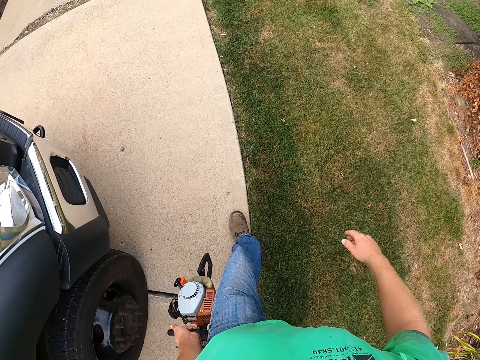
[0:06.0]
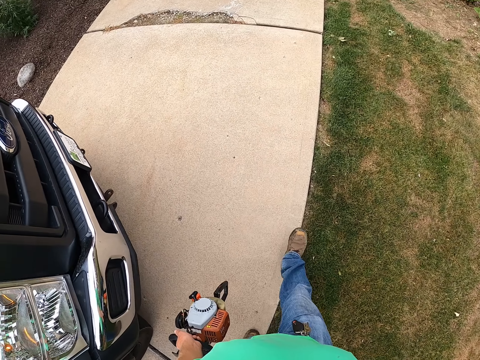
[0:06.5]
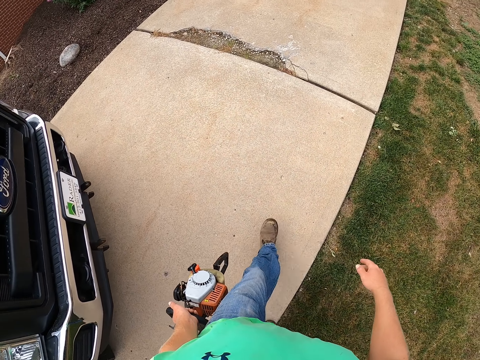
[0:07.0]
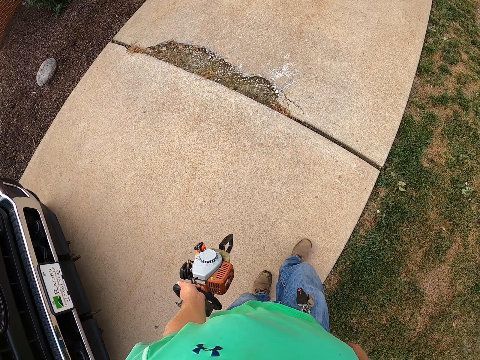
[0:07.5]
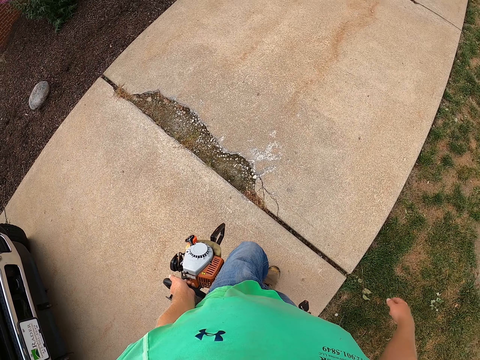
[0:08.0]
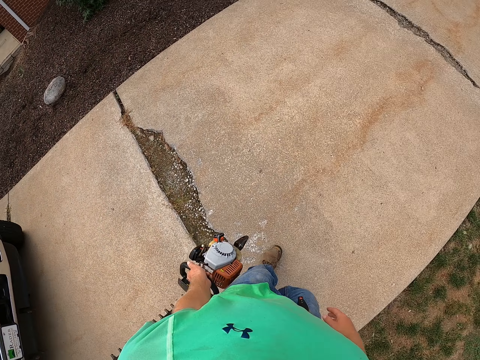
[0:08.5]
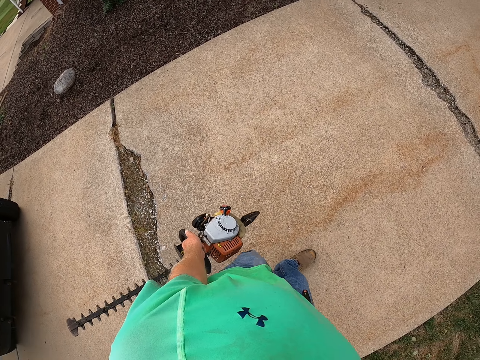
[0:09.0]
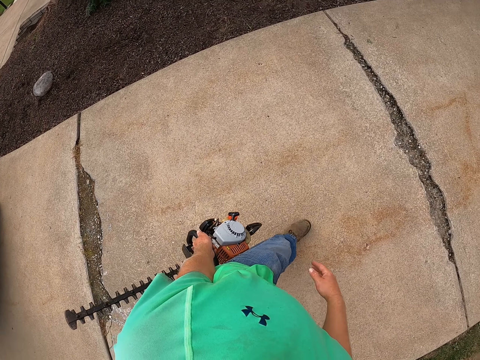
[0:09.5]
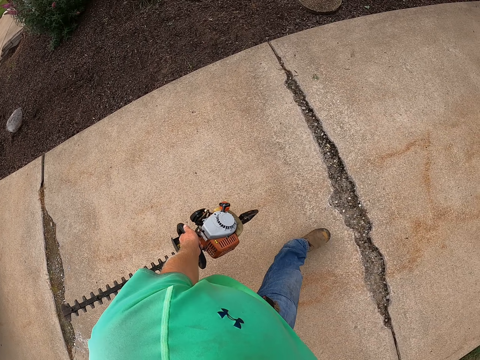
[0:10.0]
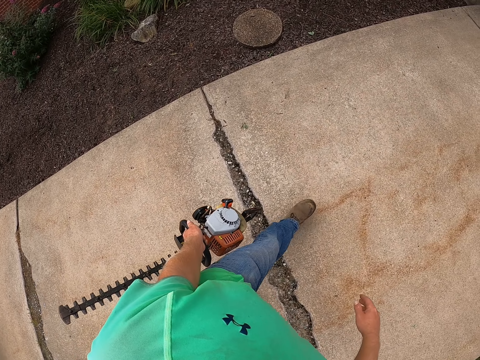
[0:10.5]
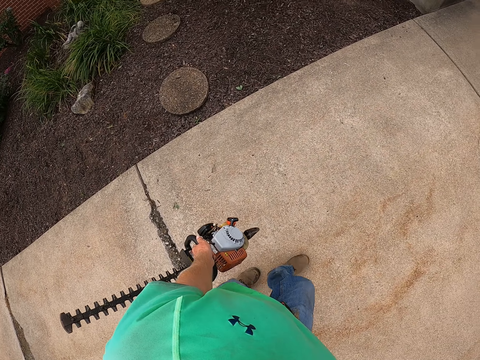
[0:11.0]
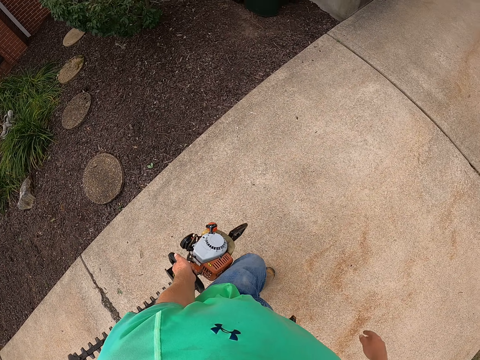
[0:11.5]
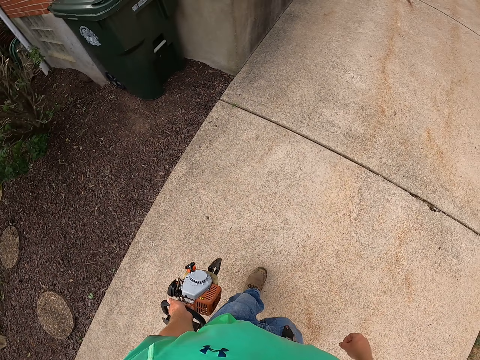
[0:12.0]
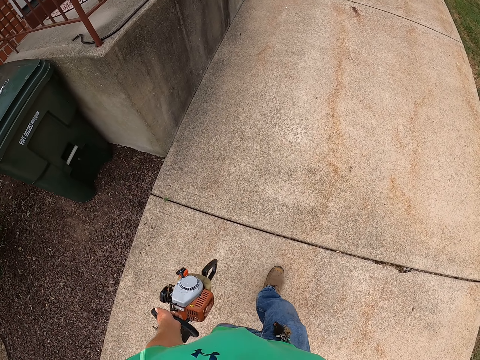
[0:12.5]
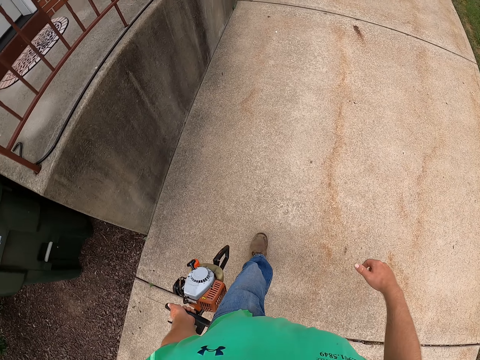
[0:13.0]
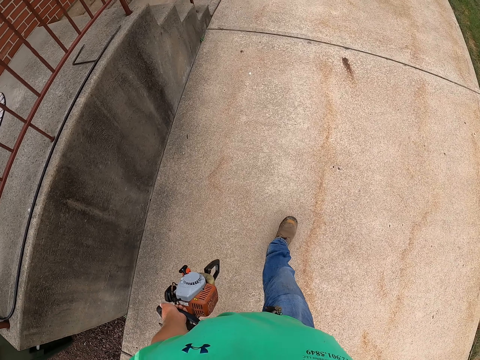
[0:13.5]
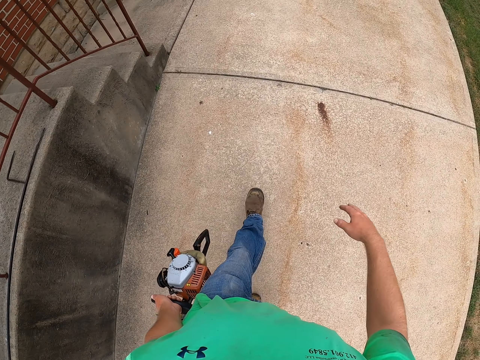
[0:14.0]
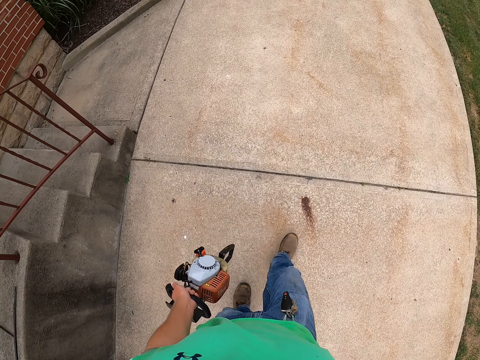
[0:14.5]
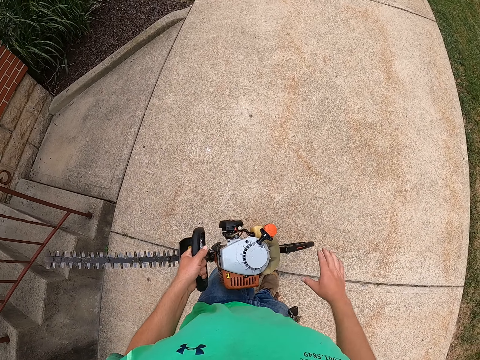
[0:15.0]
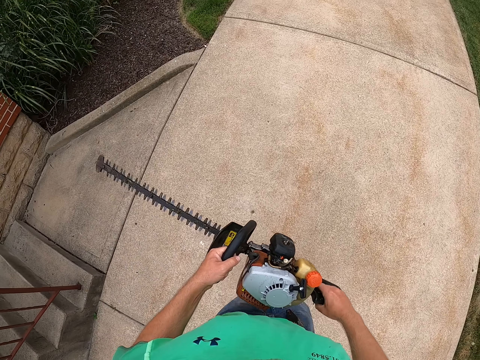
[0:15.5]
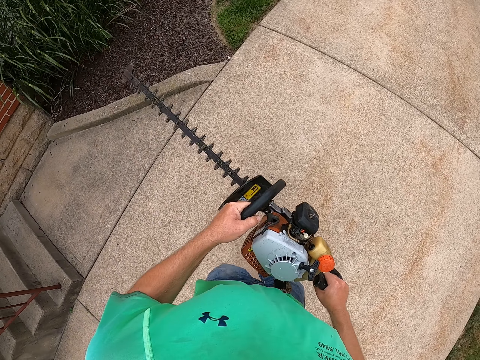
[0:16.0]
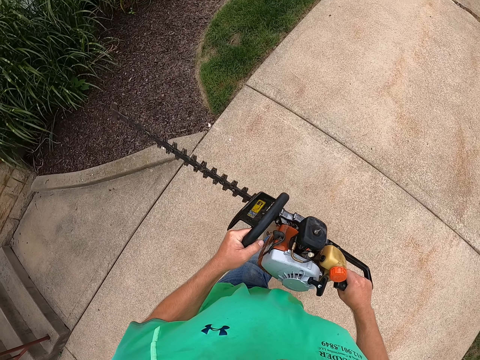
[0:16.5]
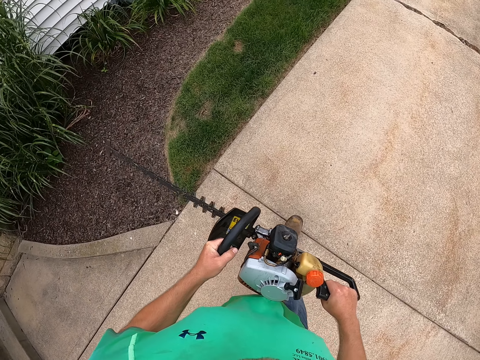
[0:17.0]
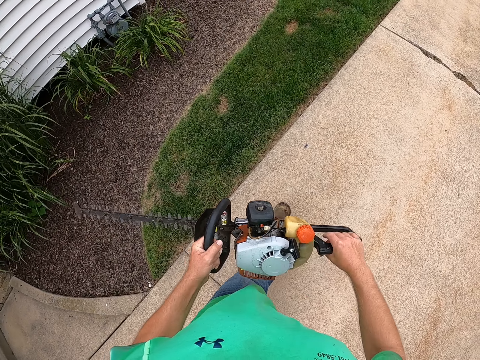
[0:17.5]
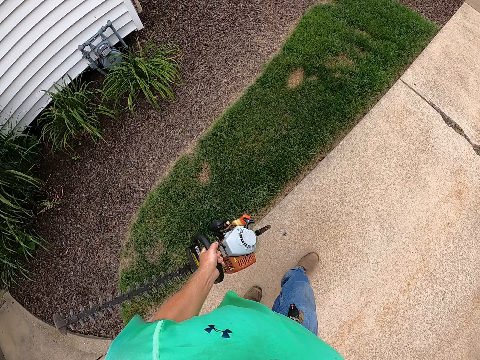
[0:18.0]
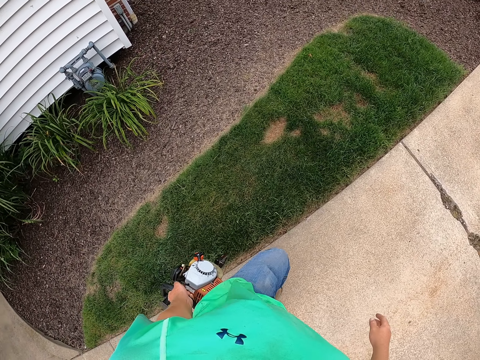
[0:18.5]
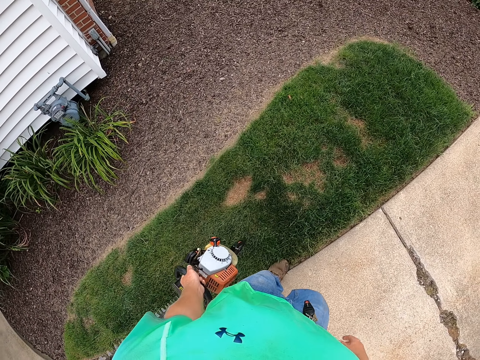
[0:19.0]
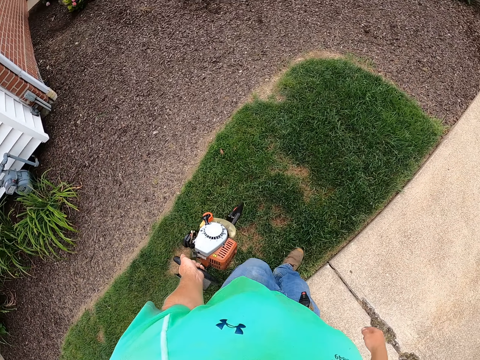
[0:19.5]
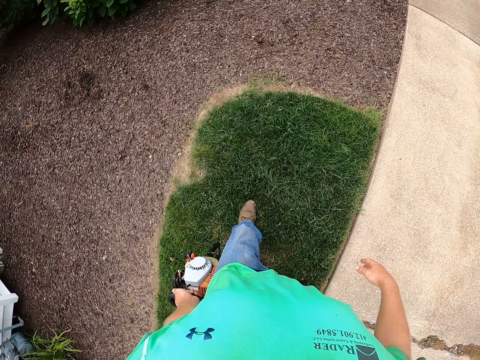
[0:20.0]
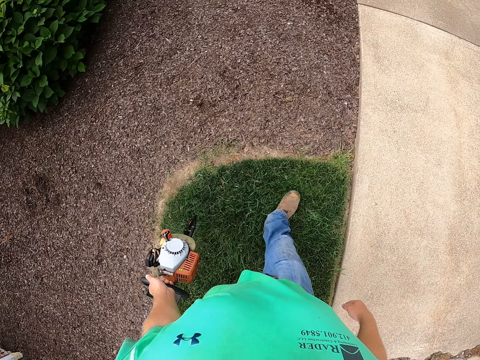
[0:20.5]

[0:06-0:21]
The camera wearer walks on the pavement. He lifts the hedge trimmer in his left hand. He touches the hedge trimmer with his right hand. He holds the hedge trimmer with his hands.

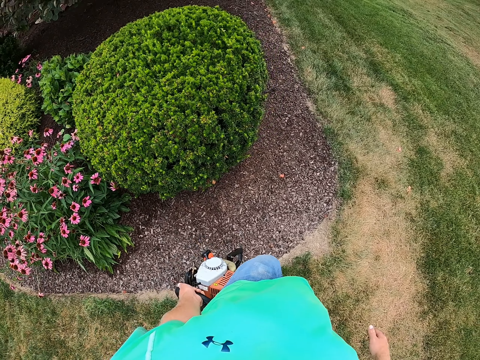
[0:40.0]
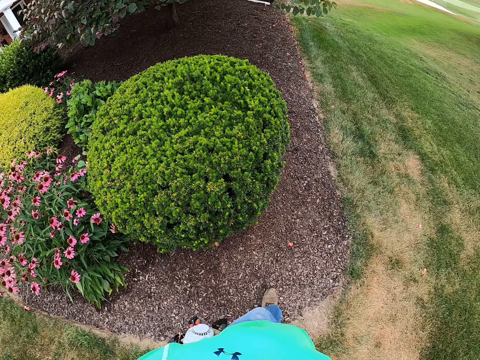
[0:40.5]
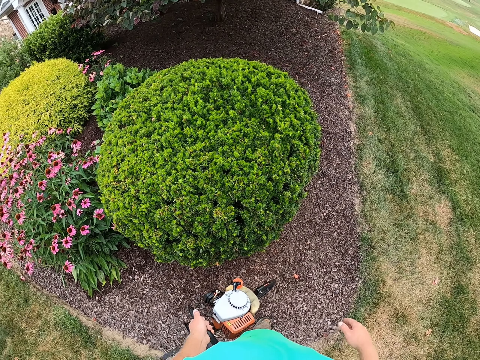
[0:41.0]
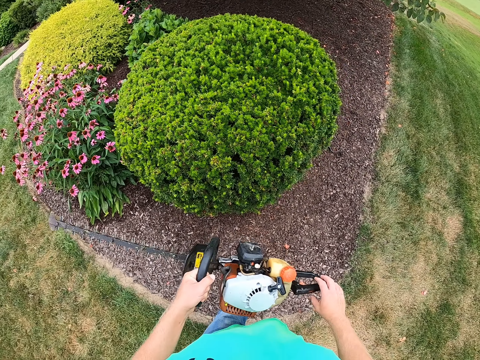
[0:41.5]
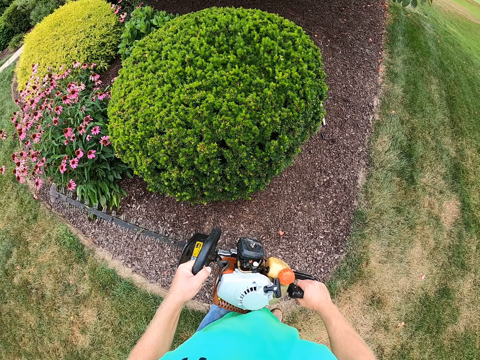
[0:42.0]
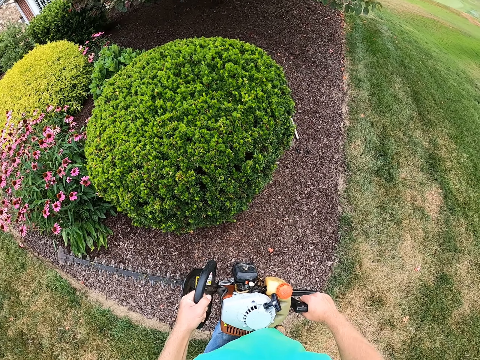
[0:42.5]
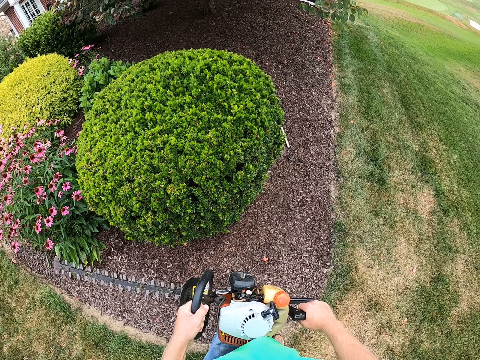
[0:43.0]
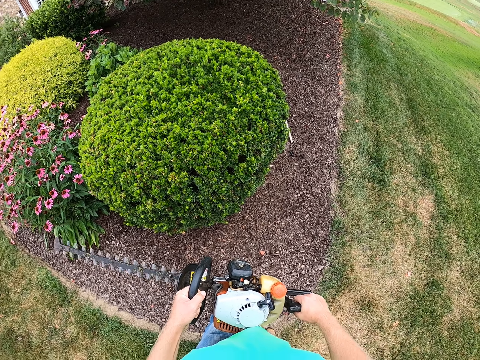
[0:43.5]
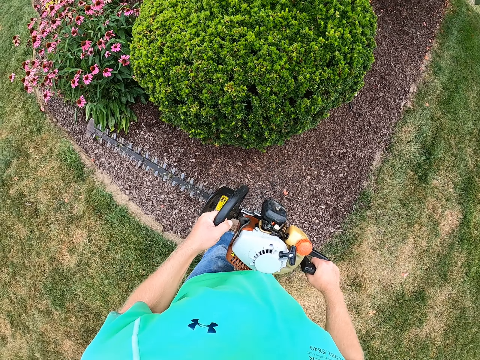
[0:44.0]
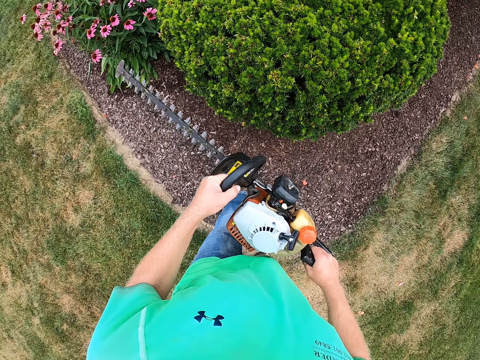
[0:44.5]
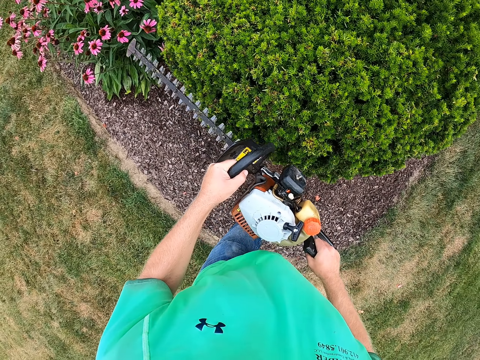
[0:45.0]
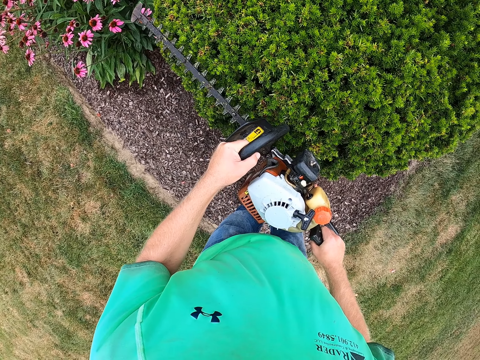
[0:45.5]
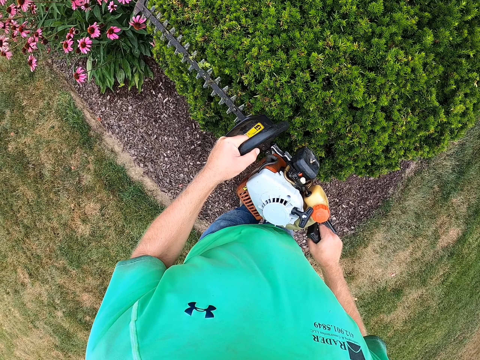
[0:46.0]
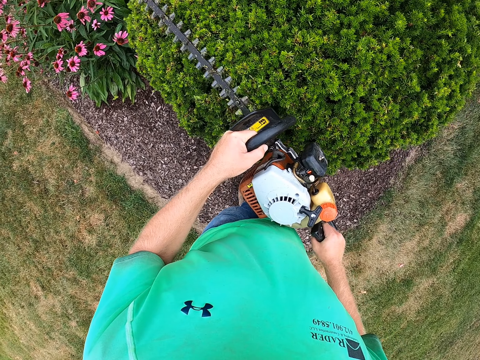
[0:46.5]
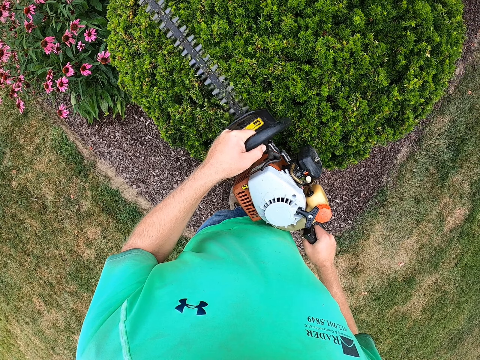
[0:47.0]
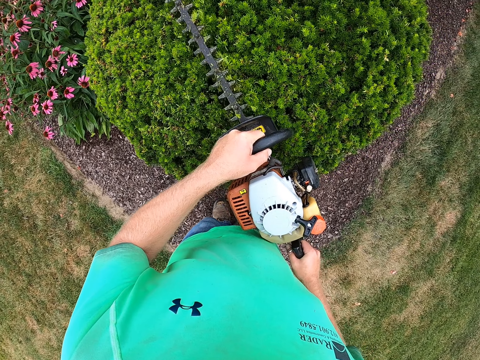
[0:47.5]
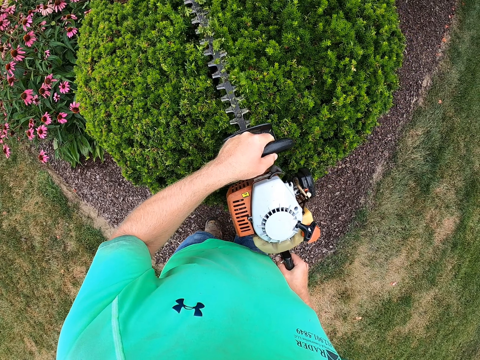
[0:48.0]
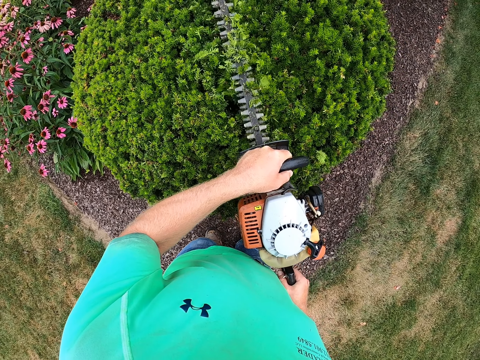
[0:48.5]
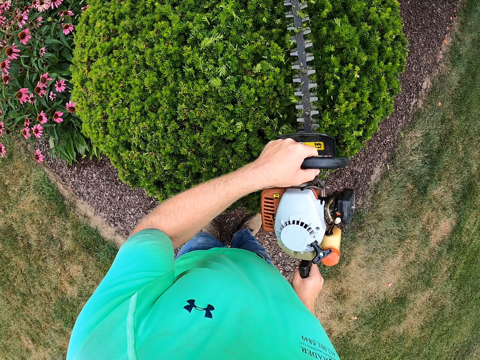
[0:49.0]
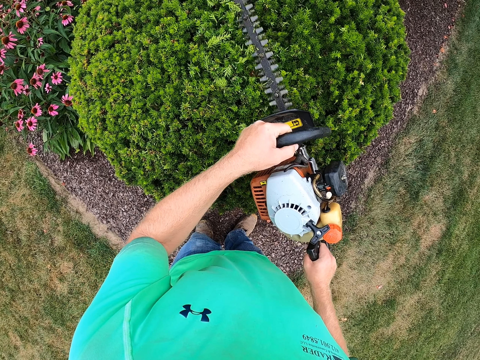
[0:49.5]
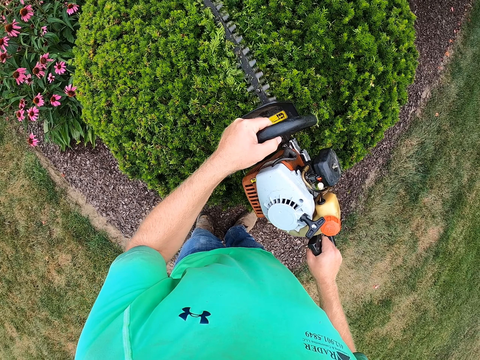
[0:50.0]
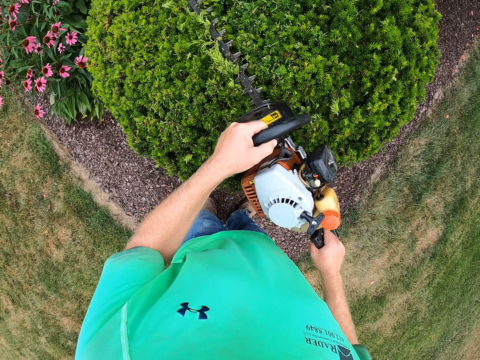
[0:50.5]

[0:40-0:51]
The camera wearer lifts the hedge trimmer in his left hand. He holds the hedge trimmer with his hands. He turns on the hedge trimmer in his hands. He cuts a plant with the hedge trimmer in his hands.
